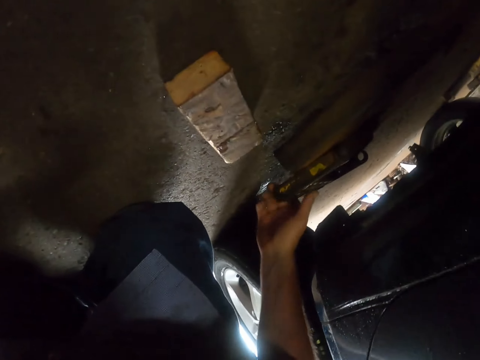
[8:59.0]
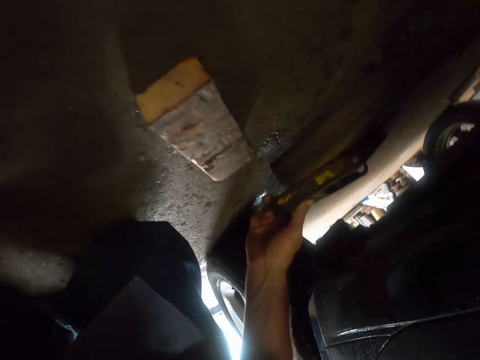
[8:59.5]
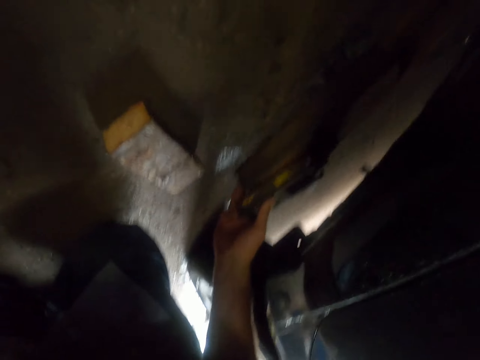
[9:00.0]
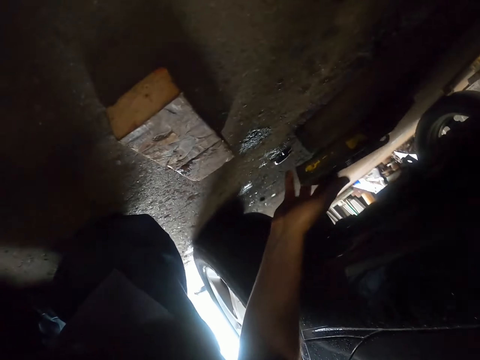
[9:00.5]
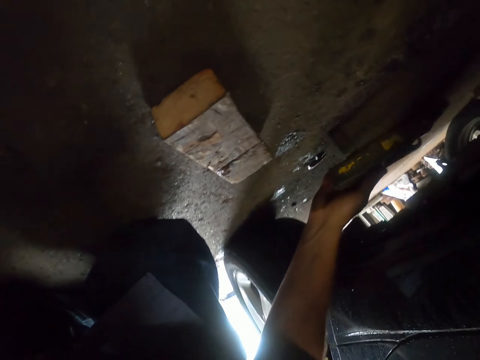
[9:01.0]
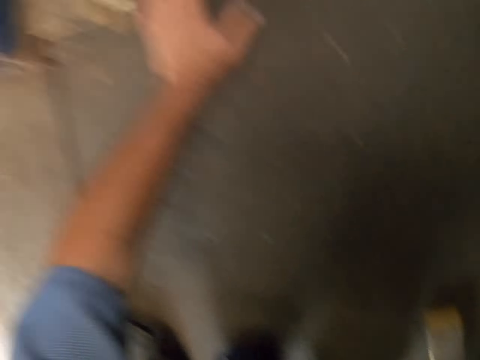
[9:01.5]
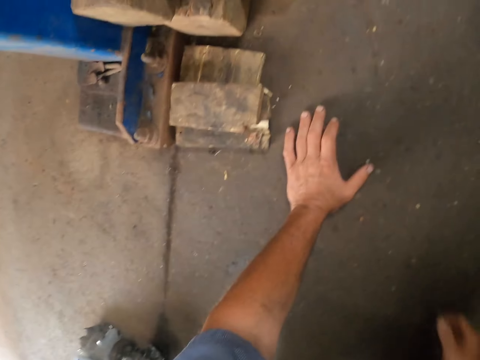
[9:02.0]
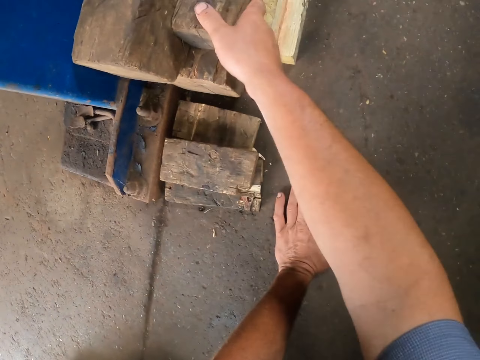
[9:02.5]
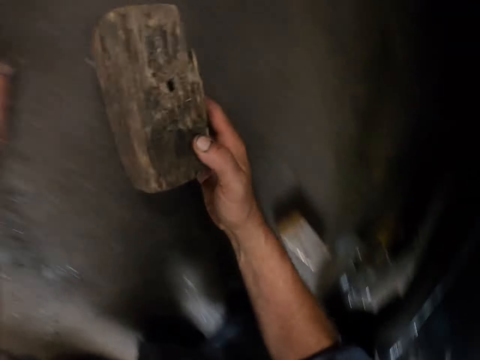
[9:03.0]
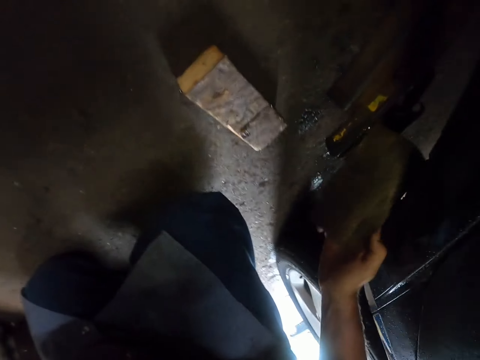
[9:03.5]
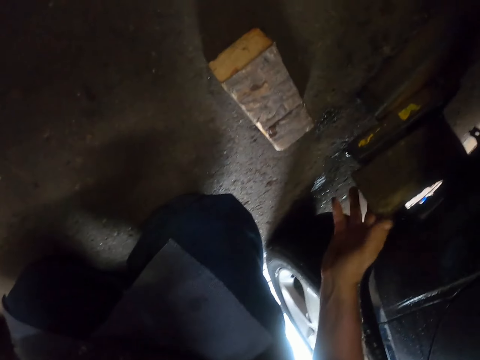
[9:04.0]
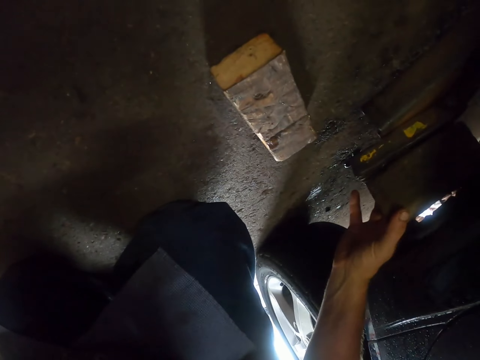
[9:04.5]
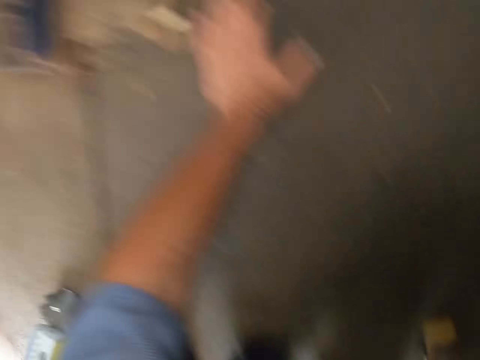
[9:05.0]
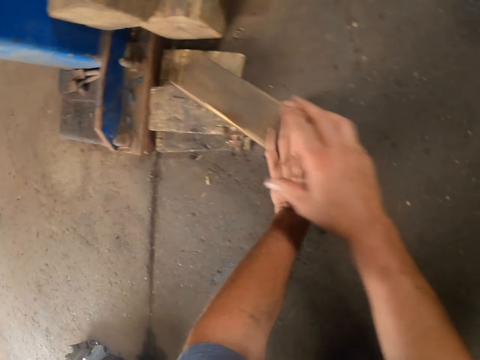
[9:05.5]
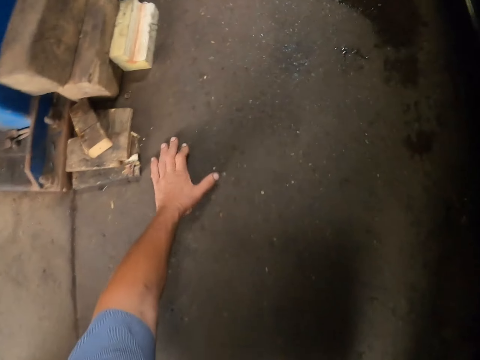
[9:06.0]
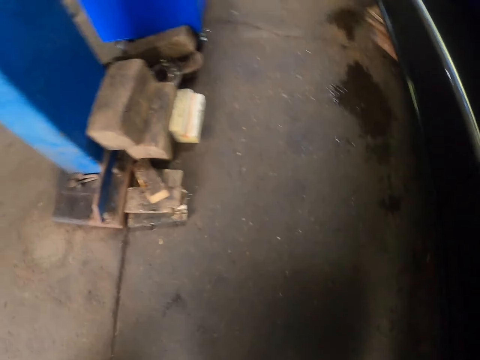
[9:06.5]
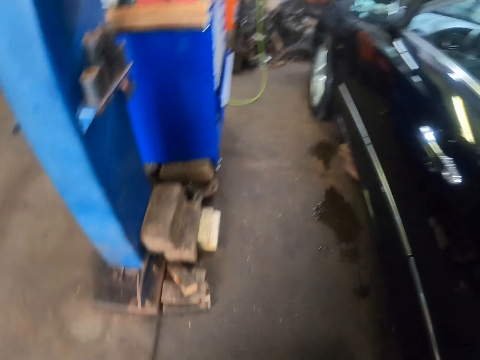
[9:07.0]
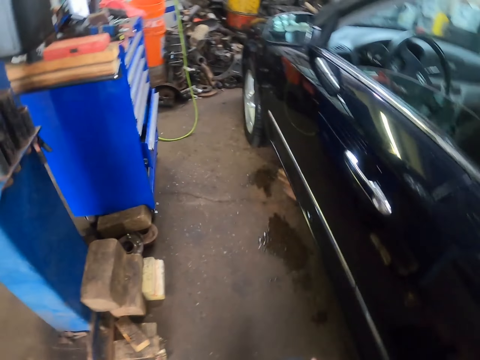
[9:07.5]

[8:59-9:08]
The camera wearer drops the pieces of wood with the right hand. They move the metal. They touch something. They look at the ground. They pick up a piece of wood. They put the piece of wood on something. They throw the piece of wood aside on the other pieces of wood. They stand up.

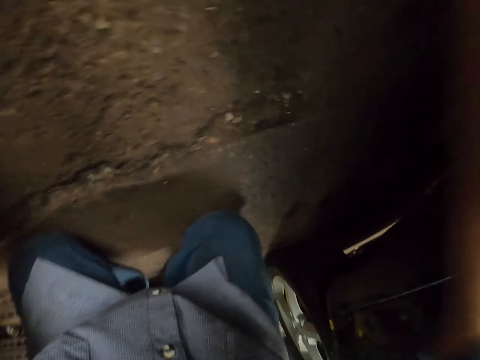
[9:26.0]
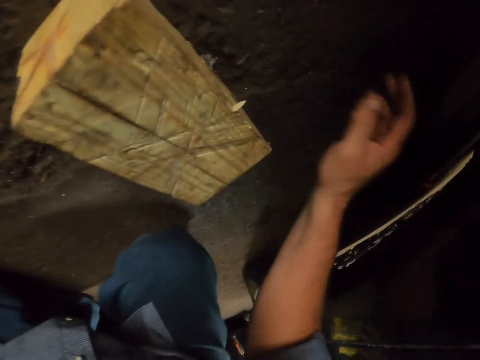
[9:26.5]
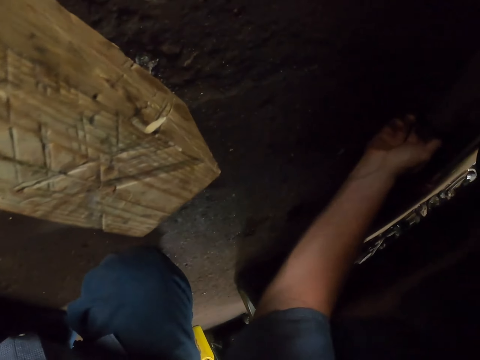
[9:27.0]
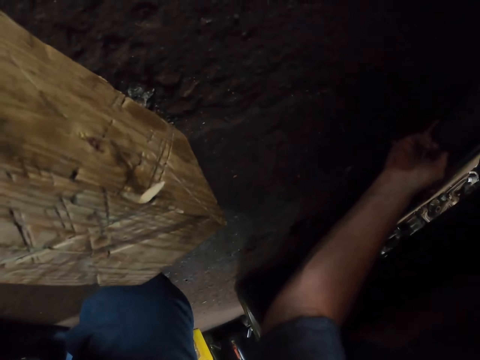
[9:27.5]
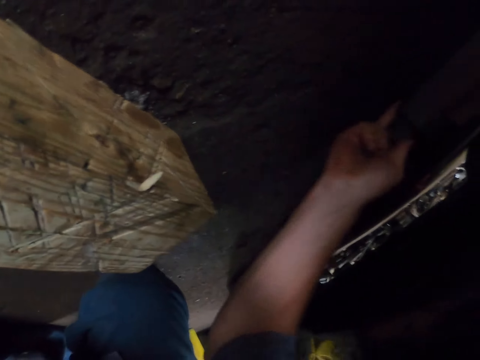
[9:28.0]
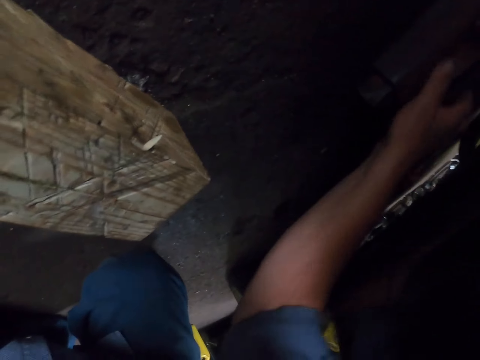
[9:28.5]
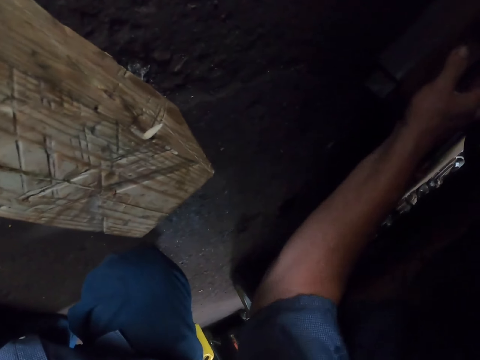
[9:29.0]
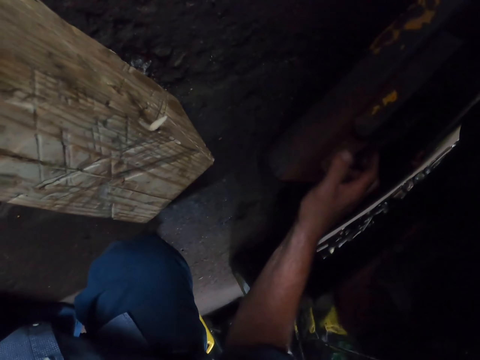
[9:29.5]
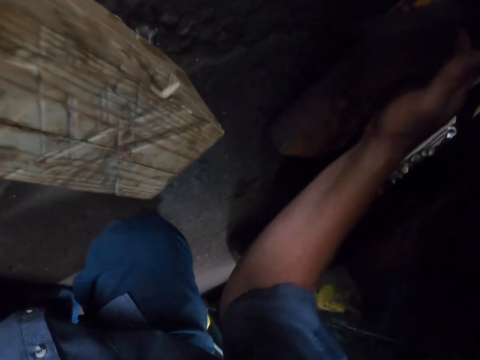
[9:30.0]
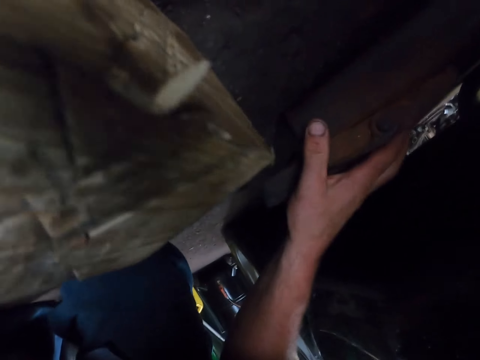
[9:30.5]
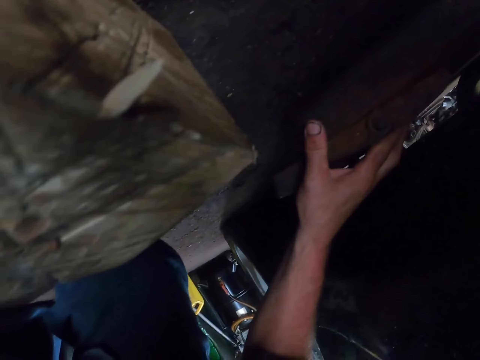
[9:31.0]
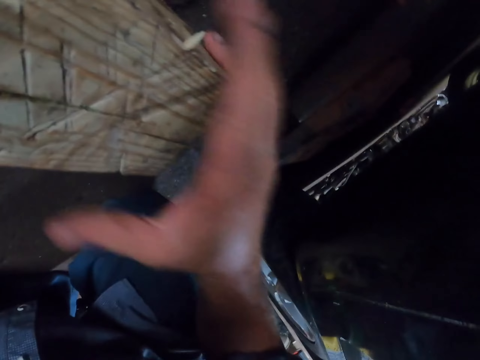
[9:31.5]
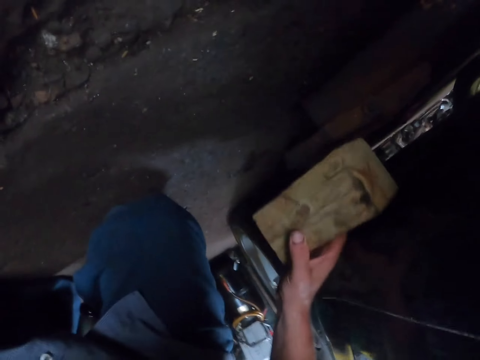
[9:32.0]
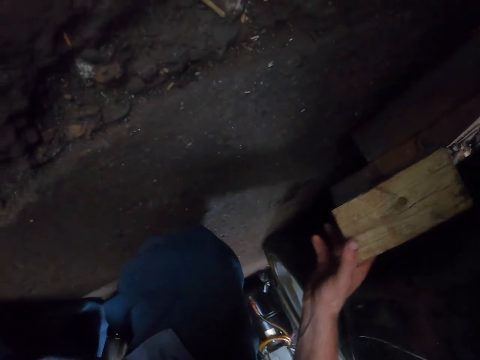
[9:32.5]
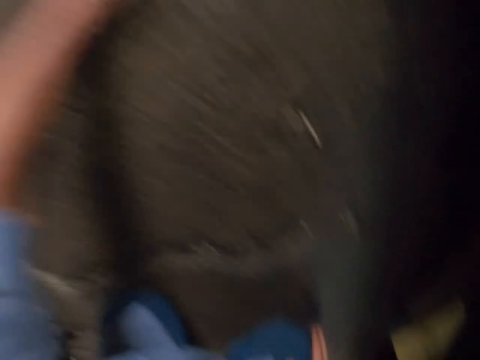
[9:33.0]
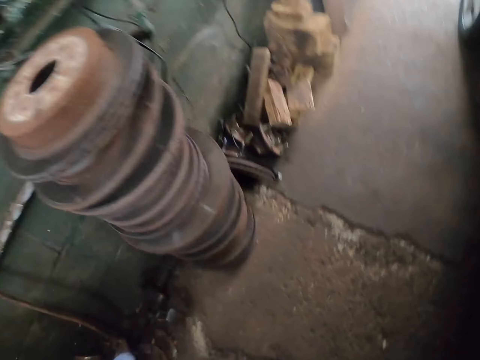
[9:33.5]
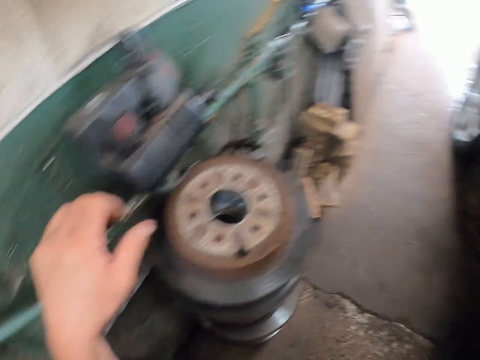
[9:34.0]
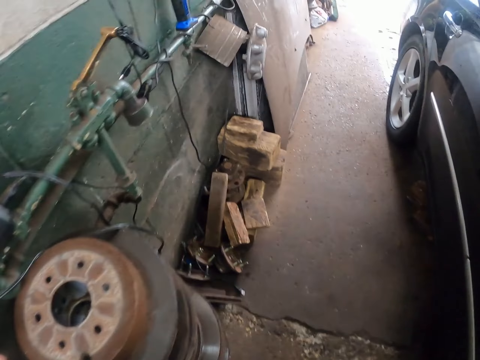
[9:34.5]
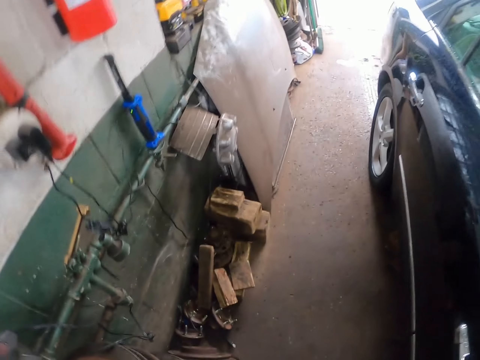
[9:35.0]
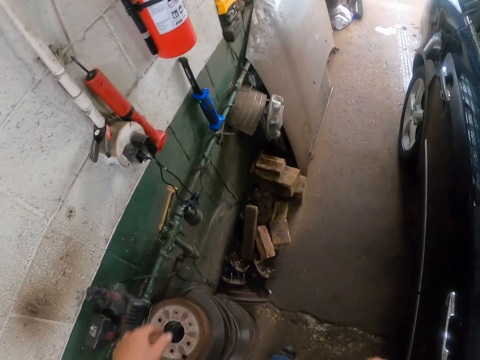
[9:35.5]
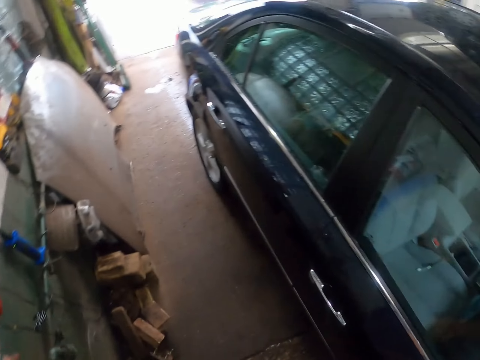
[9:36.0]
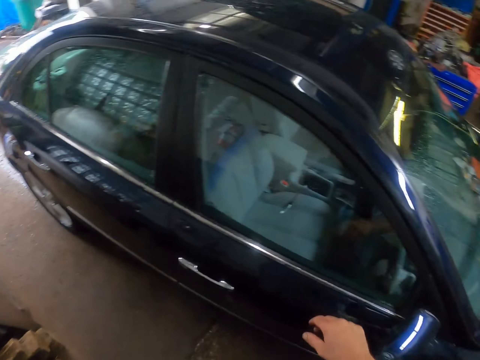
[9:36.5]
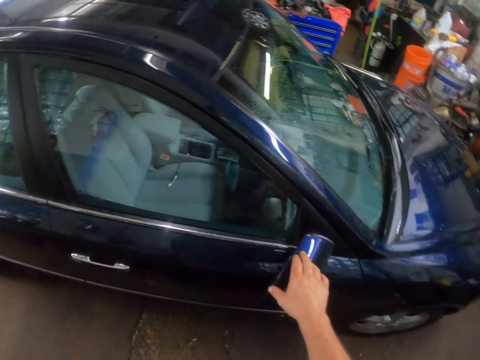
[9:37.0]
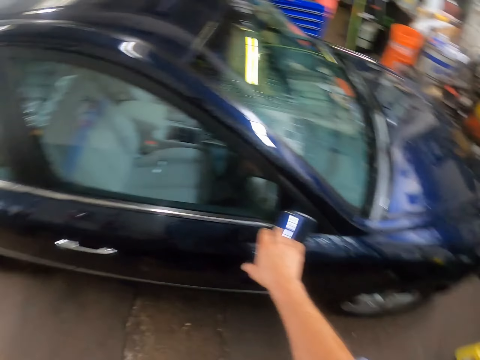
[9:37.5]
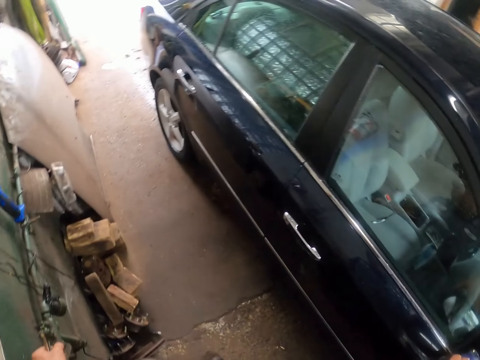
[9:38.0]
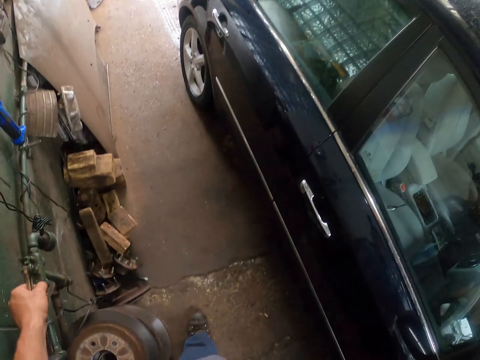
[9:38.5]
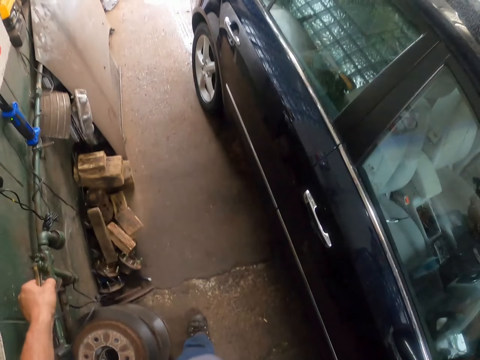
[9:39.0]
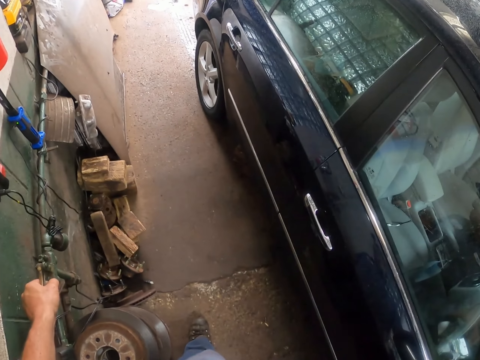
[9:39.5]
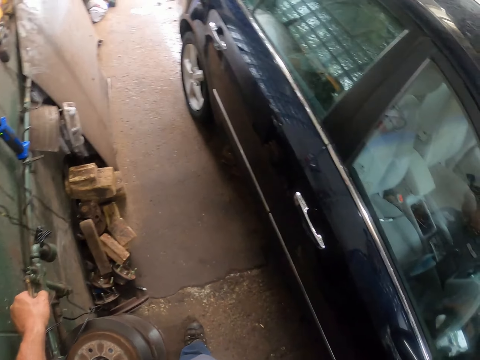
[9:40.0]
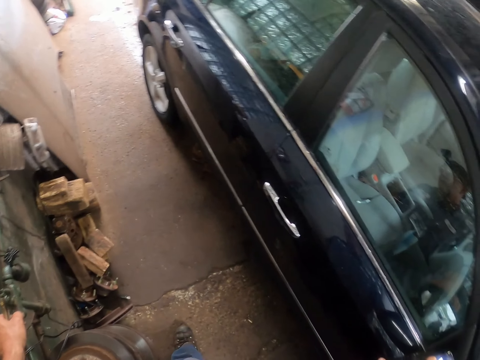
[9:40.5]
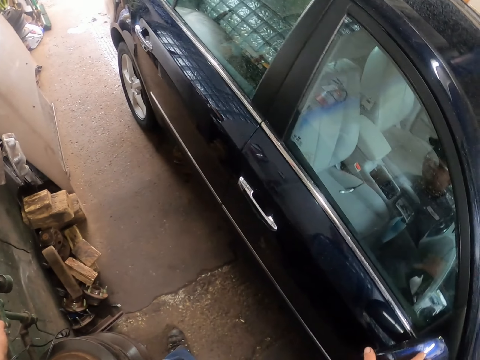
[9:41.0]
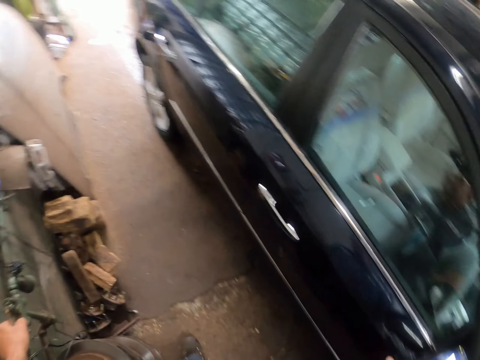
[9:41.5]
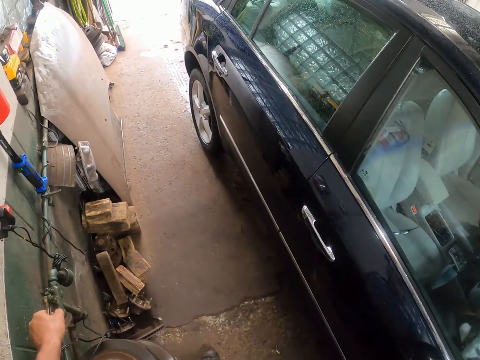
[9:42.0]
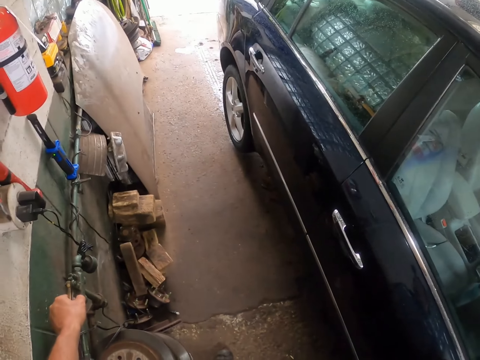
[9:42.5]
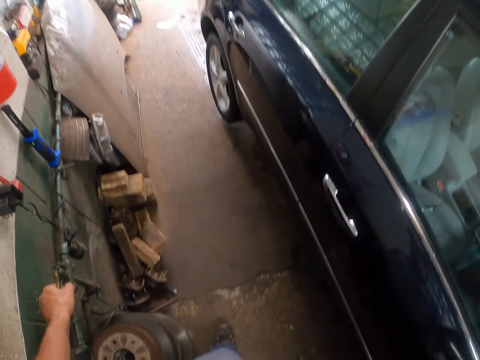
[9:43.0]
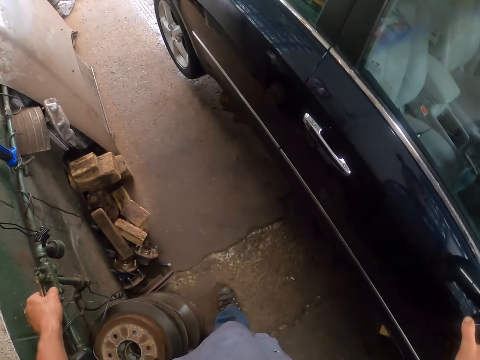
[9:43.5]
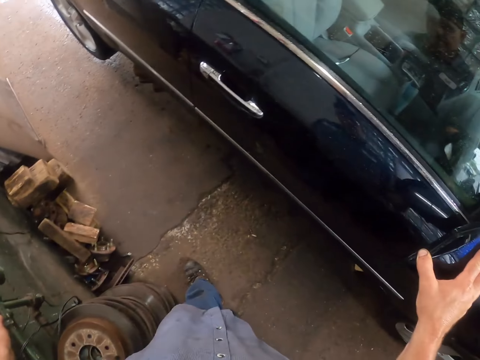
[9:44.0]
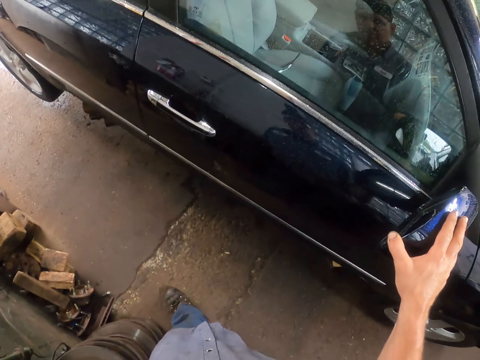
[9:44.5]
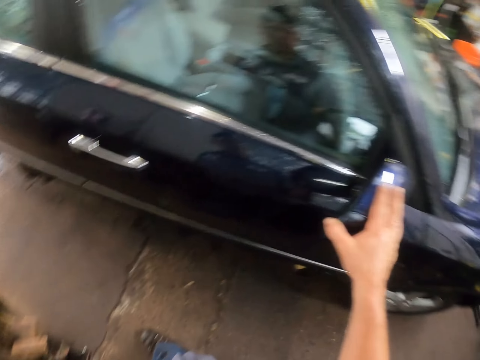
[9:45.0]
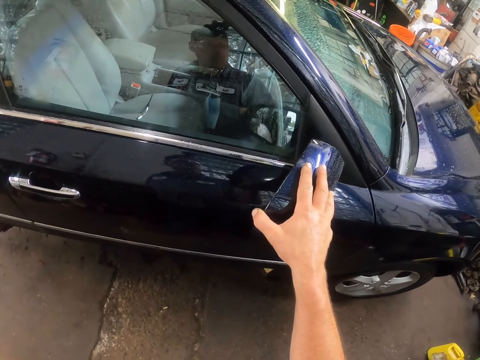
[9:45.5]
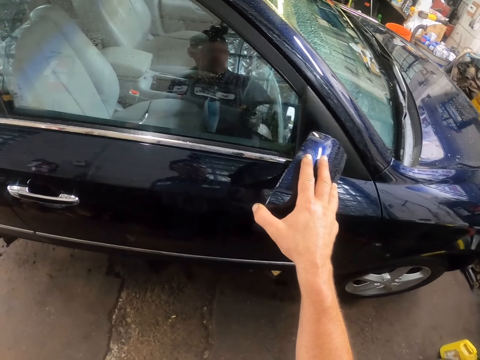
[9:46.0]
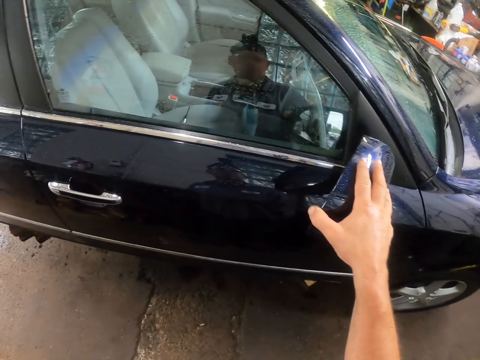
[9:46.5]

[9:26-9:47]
The camera wearer pulls a metal. They move something under the car. They pick up a piece of wood and place the piece of wood on the metal. They stand up. They look around. They touch the side mirror. They press something. They look around.
